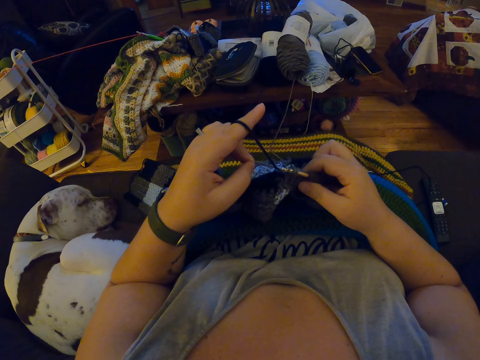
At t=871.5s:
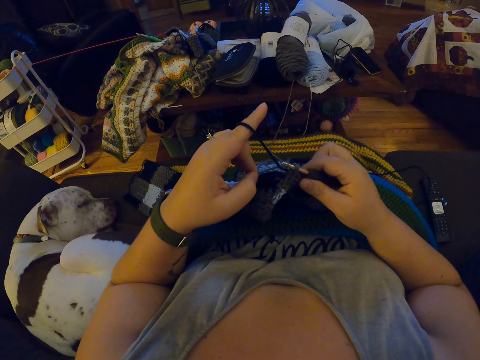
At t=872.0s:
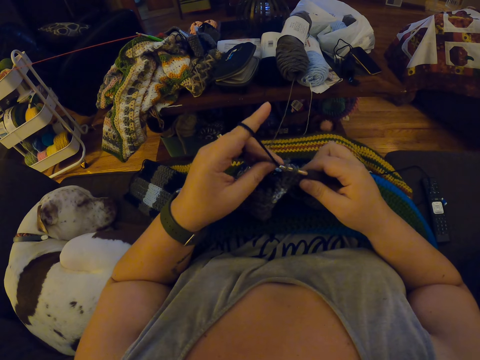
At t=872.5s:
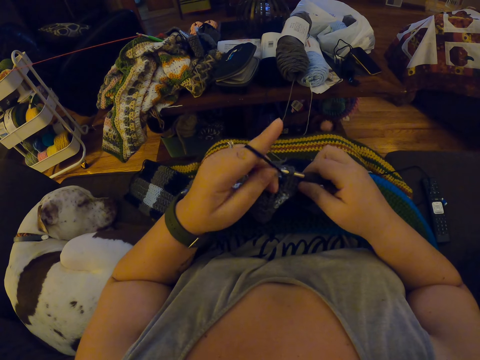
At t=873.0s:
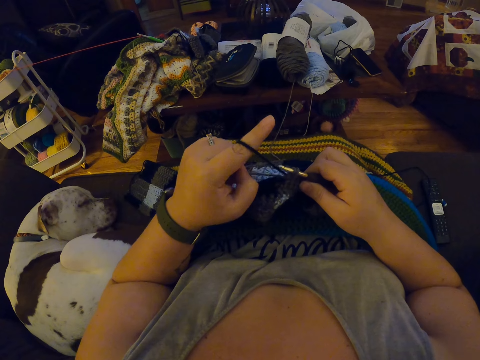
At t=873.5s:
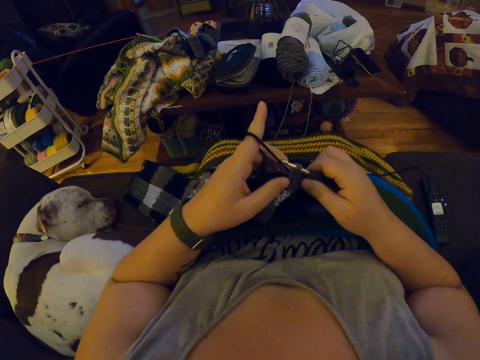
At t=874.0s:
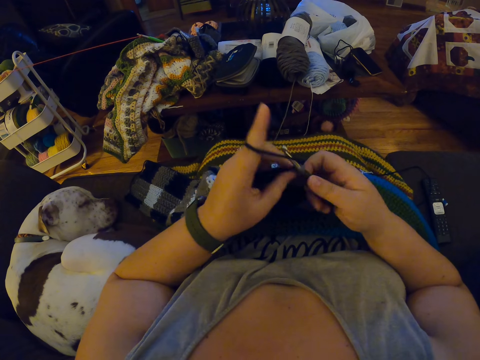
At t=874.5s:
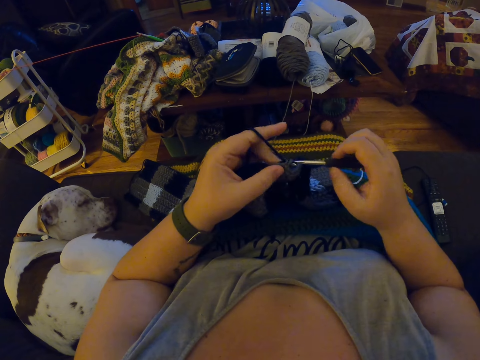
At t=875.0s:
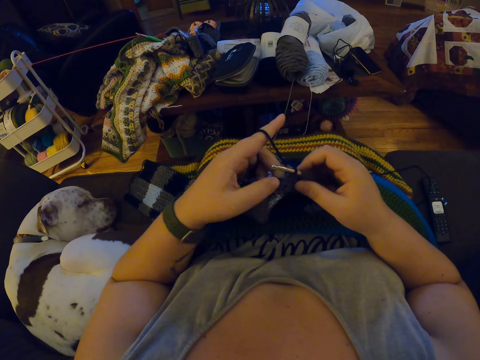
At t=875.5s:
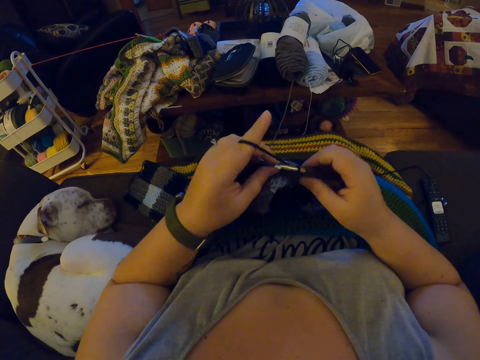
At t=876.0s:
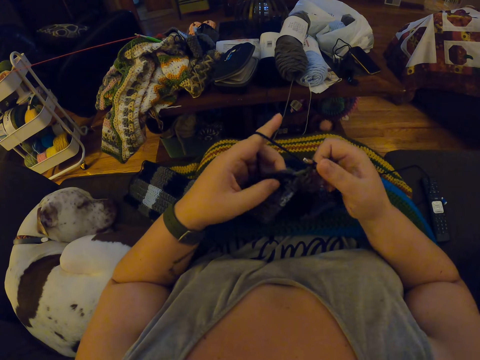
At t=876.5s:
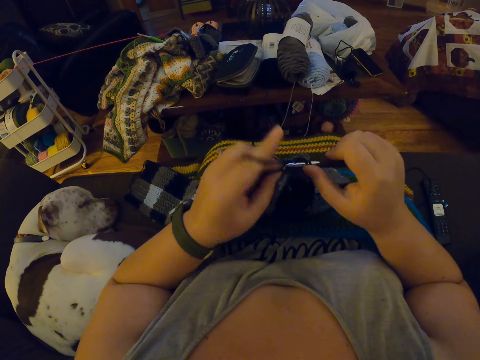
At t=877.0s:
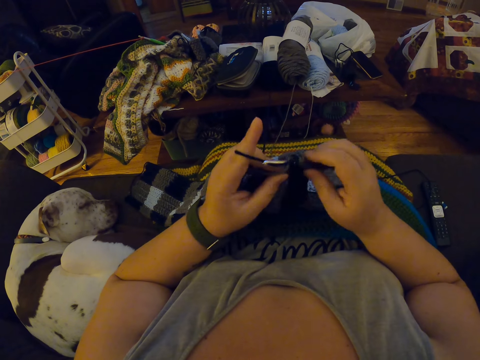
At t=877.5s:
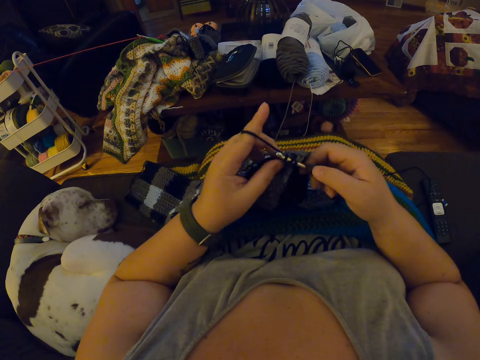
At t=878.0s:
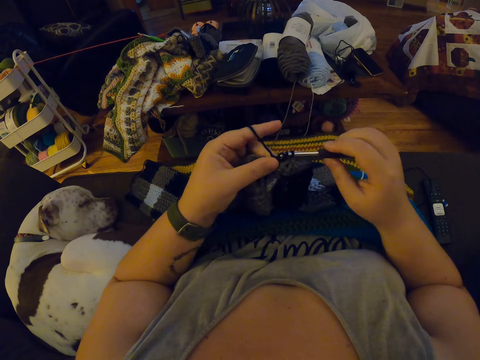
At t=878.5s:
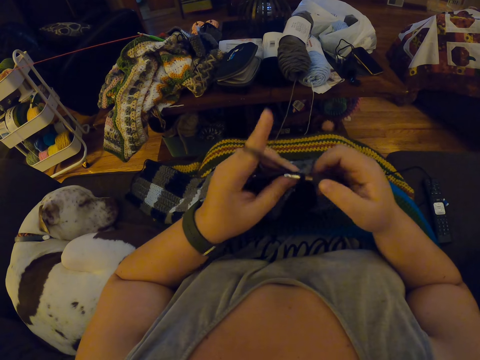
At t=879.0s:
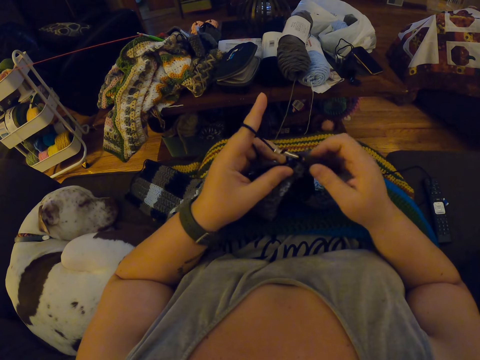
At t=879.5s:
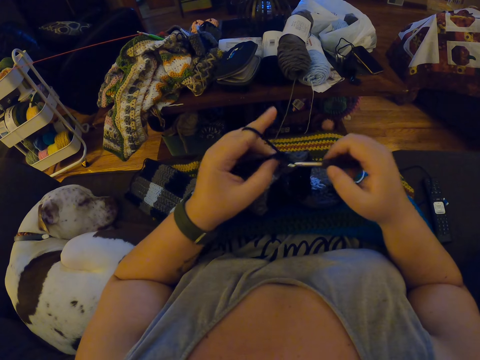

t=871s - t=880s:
The camera wearer tightens the thread. They crochet with the yarn.

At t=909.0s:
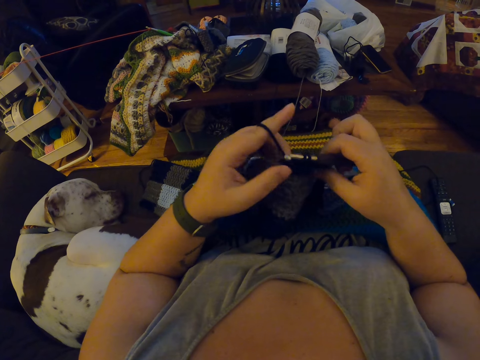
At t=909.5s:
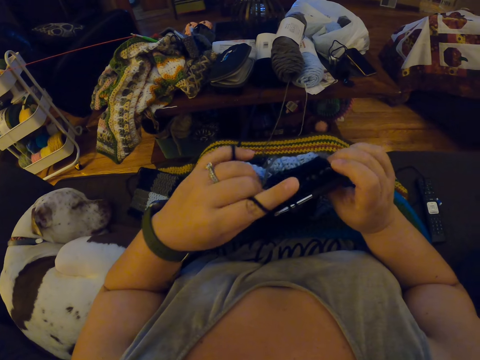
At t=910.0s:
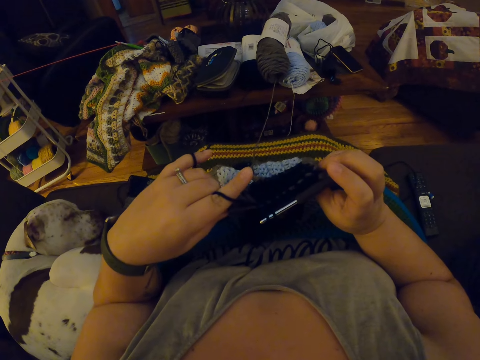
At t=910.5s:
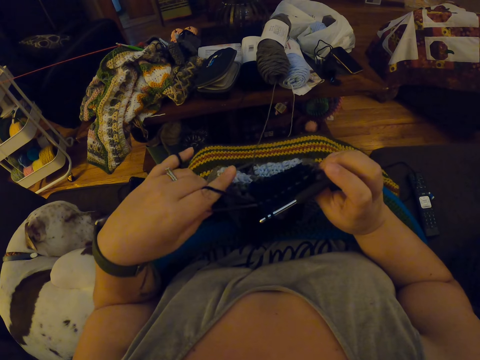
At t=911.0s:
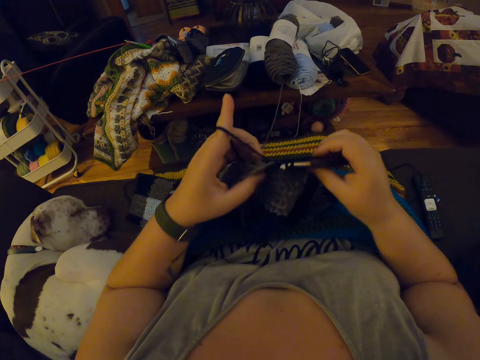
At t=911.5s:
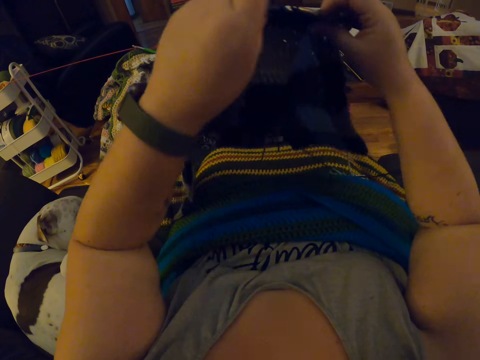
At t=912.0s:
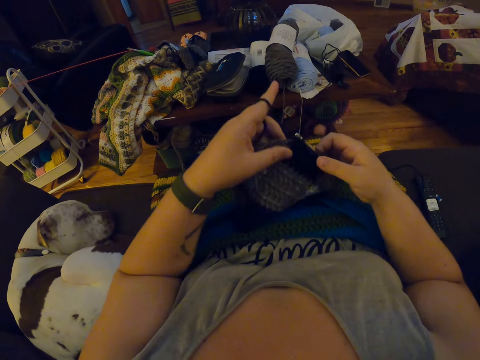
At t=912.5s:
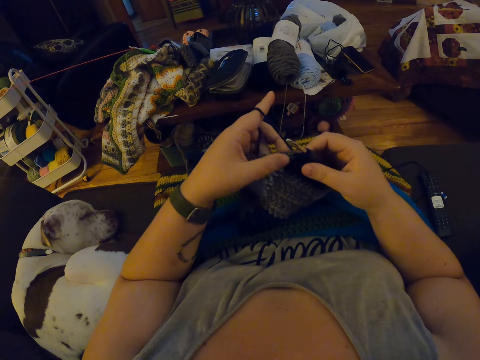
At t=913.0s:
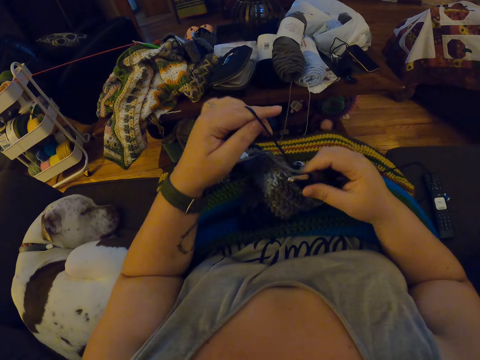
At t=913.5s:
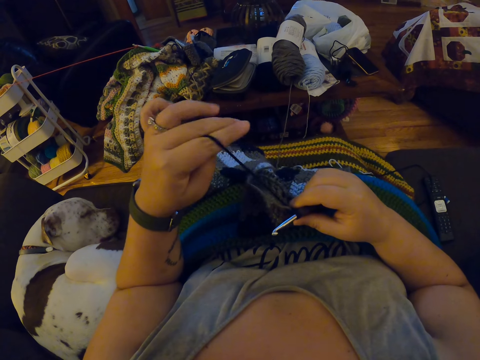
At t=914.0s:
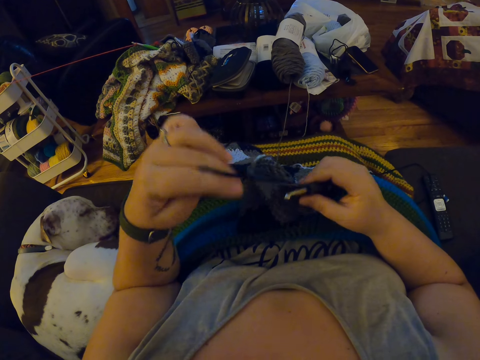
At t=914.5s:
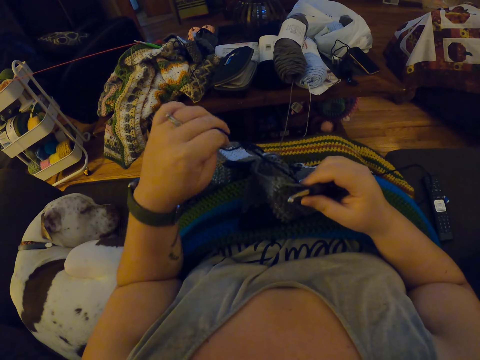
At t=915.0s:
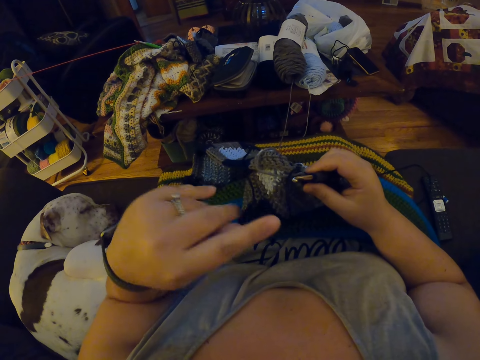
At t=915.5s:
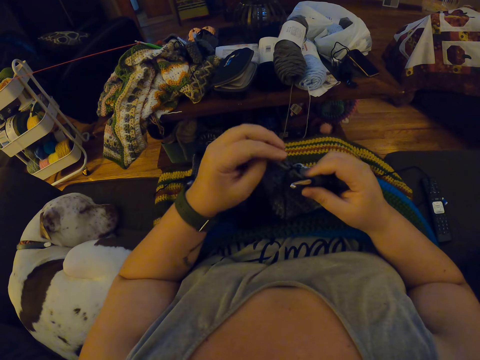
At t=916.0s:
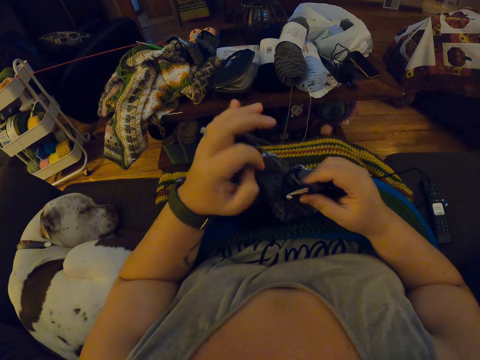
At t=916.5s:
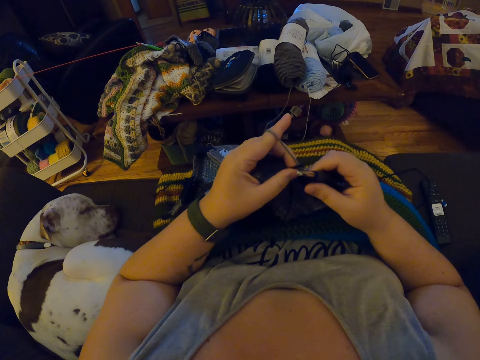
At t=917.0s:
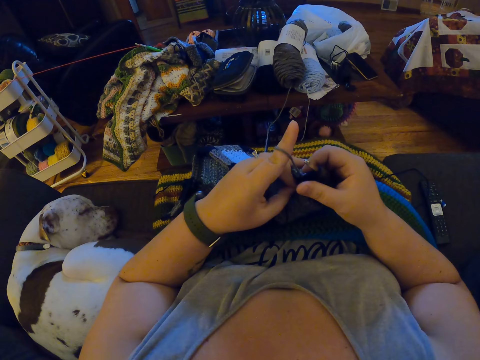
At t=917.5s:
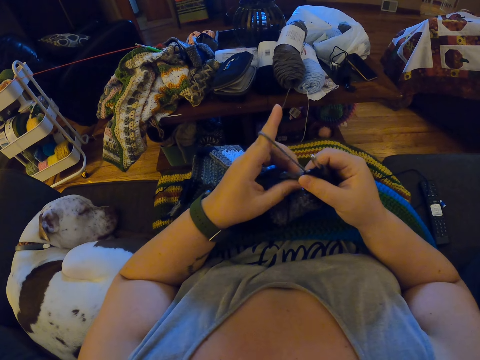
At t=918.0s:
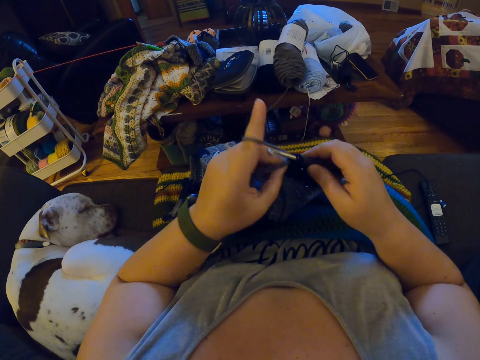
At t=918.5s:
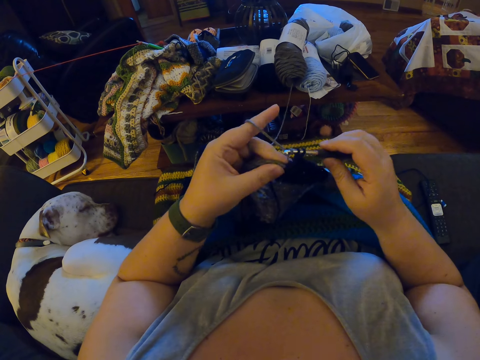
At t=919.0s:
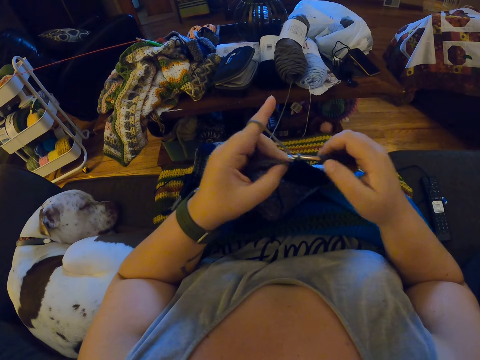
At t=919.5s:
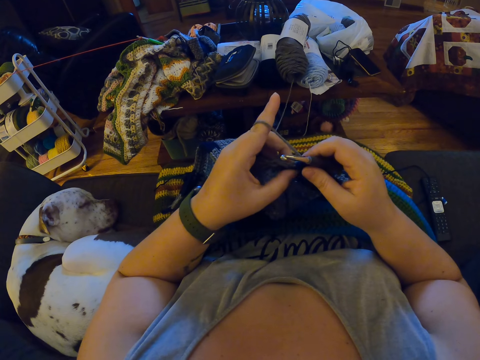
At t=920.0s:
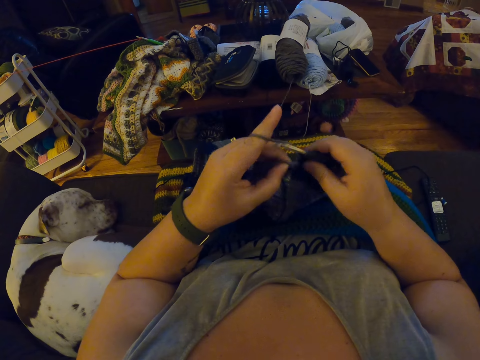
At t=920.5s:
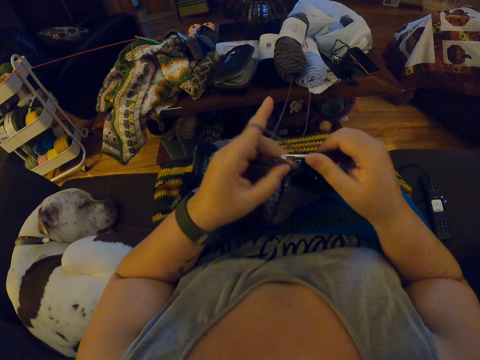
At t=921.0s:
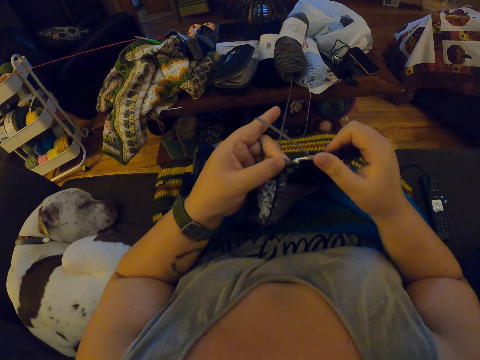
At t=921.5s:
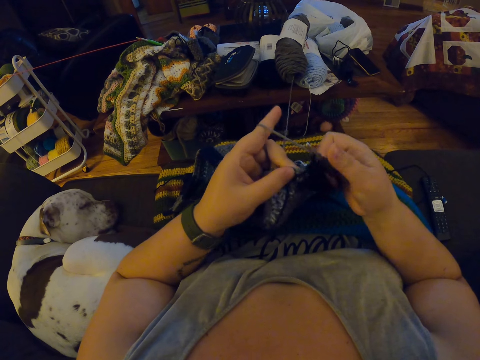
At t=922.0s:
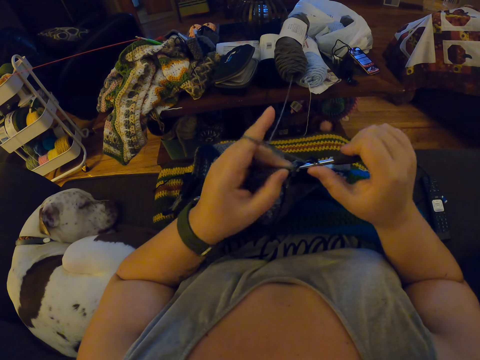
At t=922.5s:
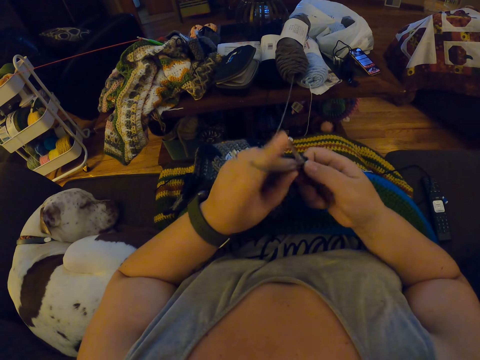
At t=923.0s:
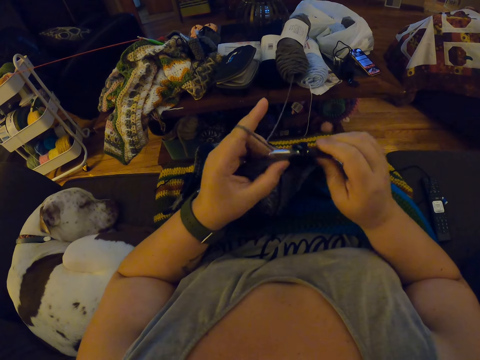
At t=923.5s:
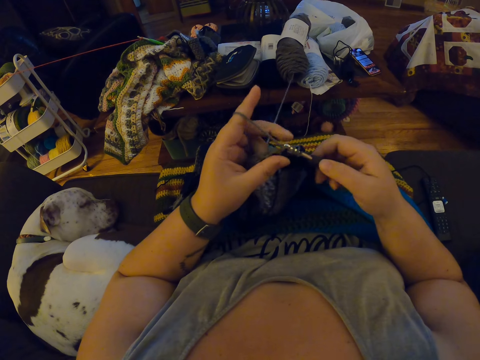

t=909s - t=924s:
The camera wearer adjusts the yarn with her left hand. She tightens the thread. She adjusts the crocheted fabric. She lifts the fabric. She touches the fabric. She adjusts the yarn with her left hand. She moves the thread. She rolls the thread on the finger. She crochets with the yarn.

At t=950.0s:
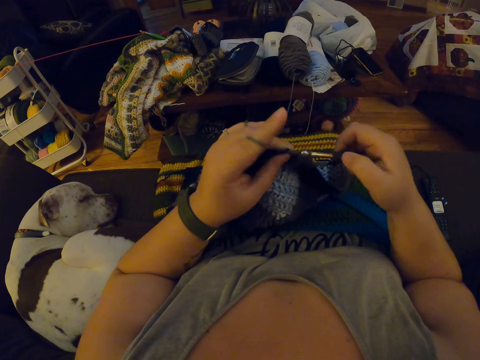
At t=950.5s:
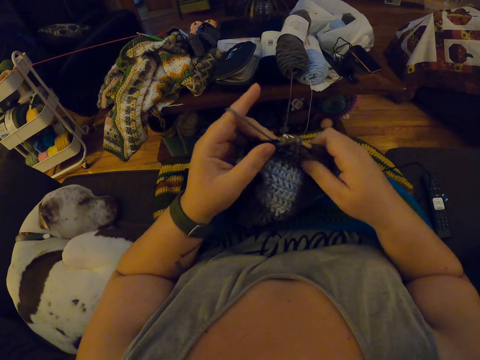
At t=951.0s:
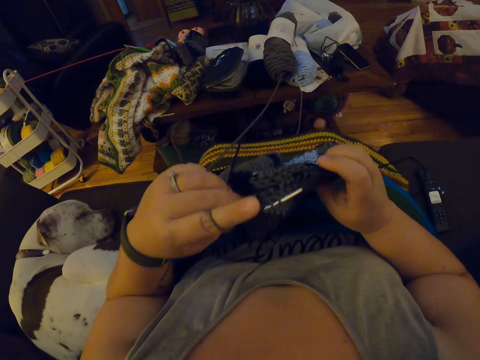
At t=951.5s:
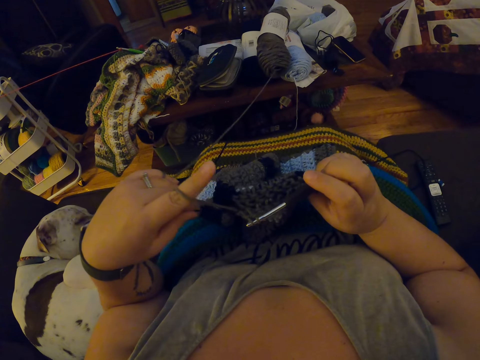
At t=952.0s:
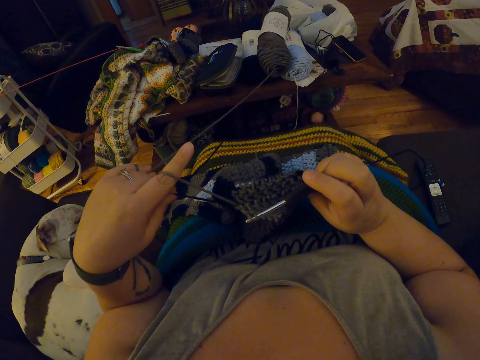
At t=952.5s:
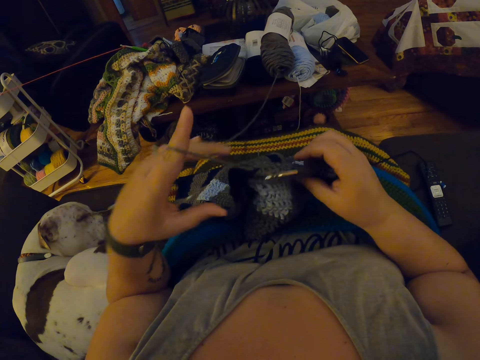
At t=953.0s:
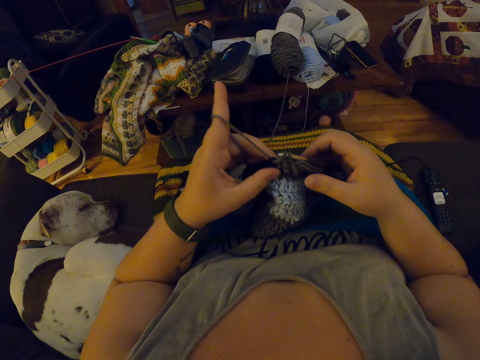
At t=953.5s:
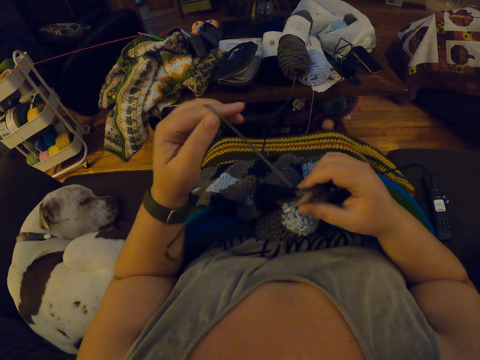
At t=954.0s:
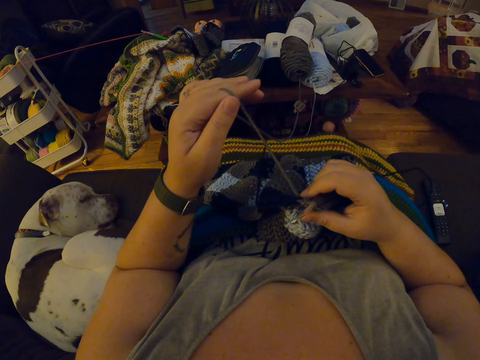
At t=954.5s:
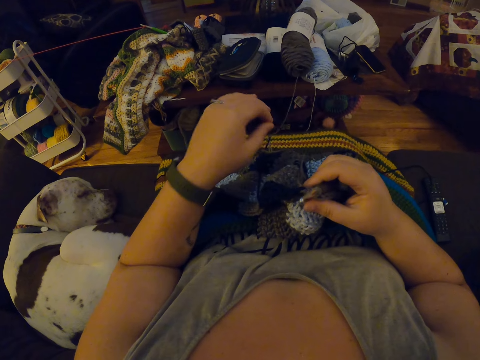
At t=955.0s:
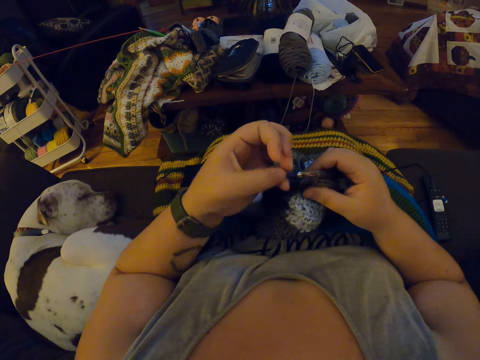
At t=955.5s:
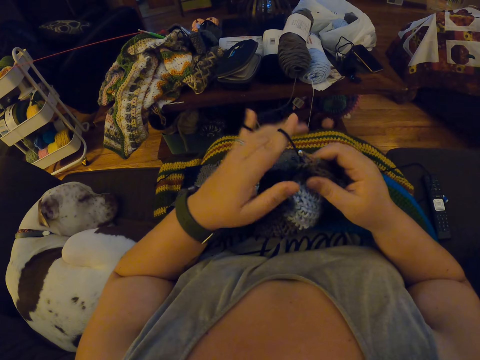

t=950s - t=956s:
The camera wearer touches the fabric. She adjusts the yarn with her left hand. She tightens the thread. She drops the thread.
